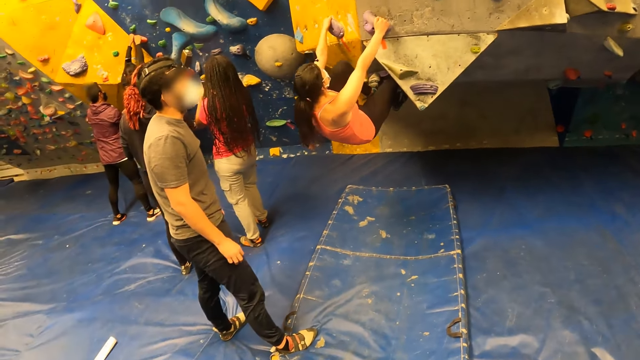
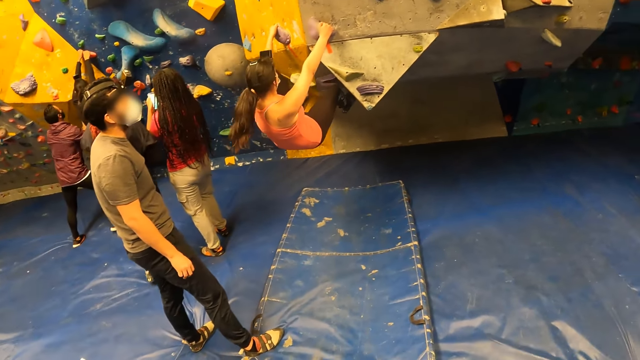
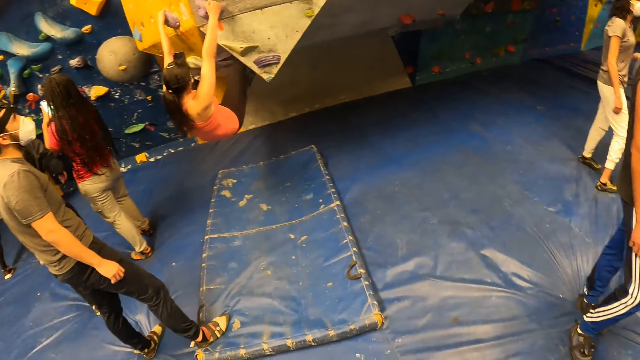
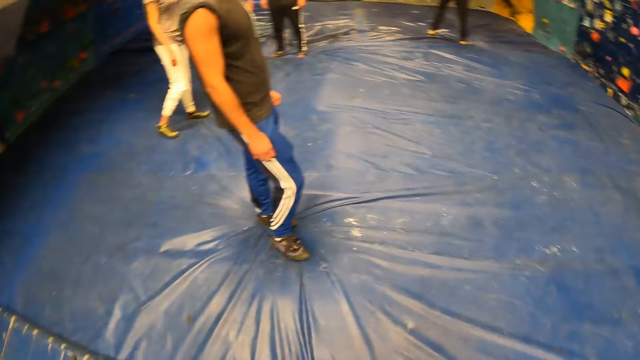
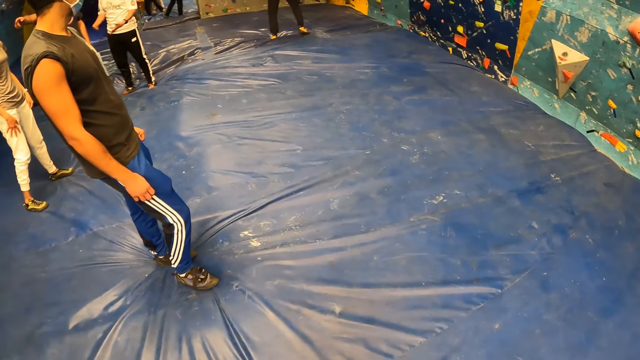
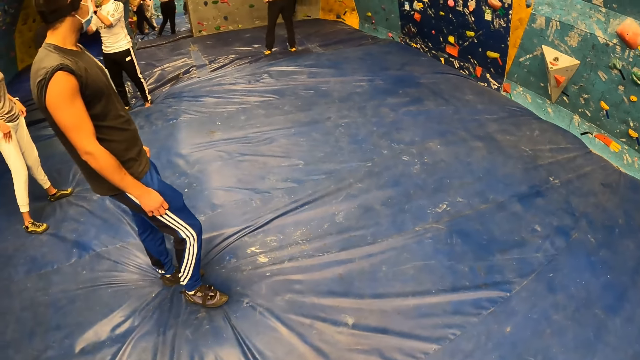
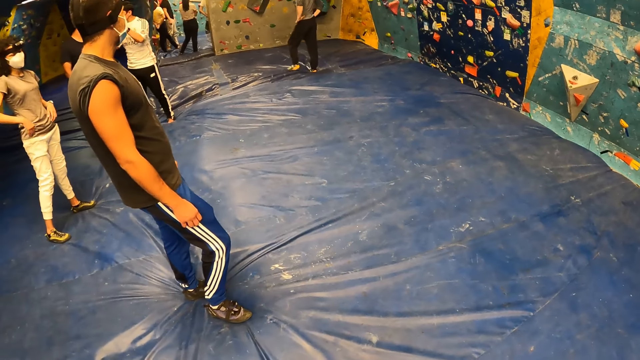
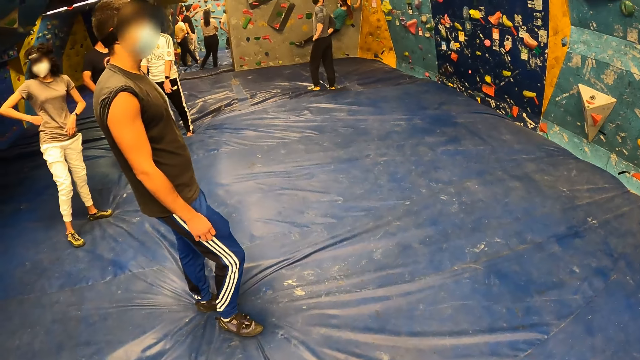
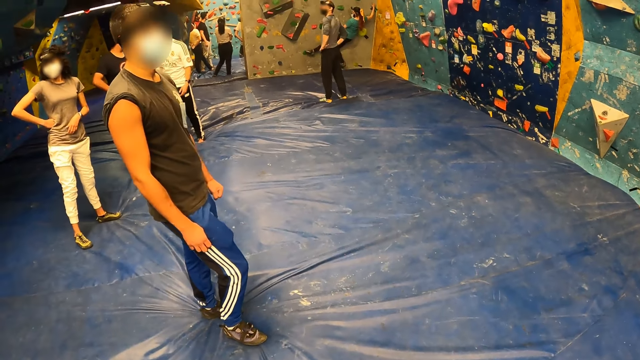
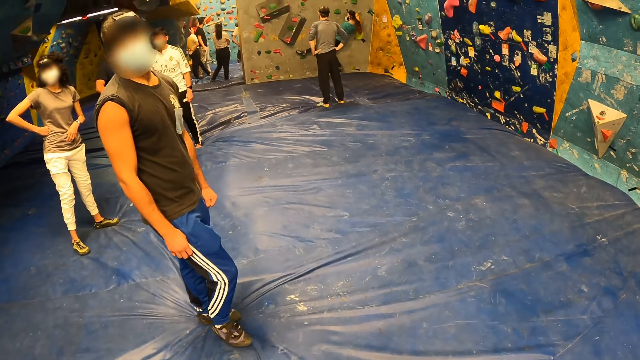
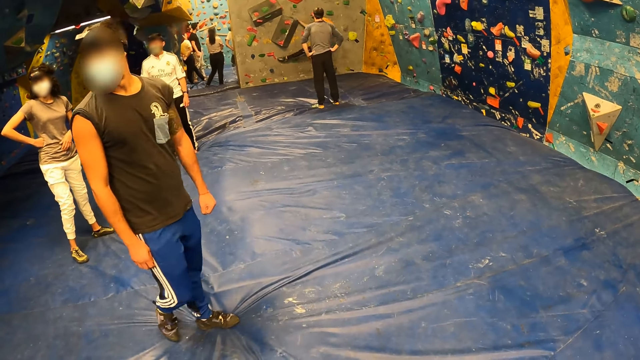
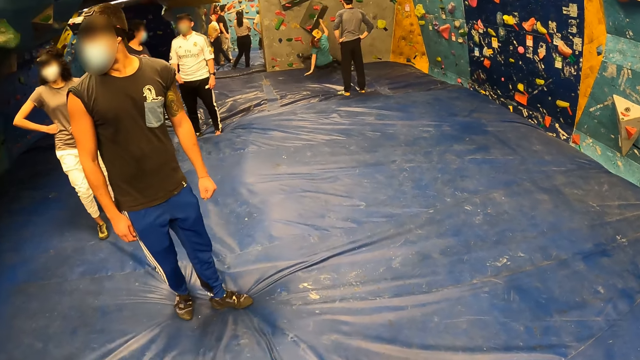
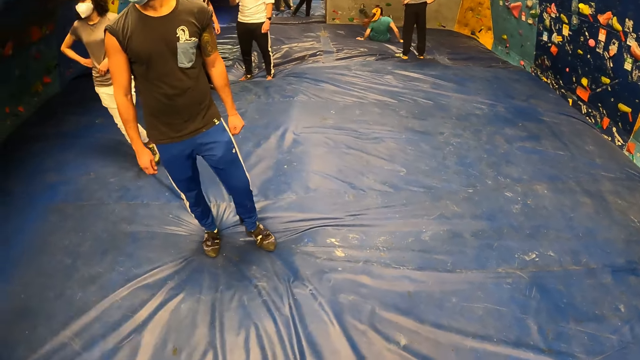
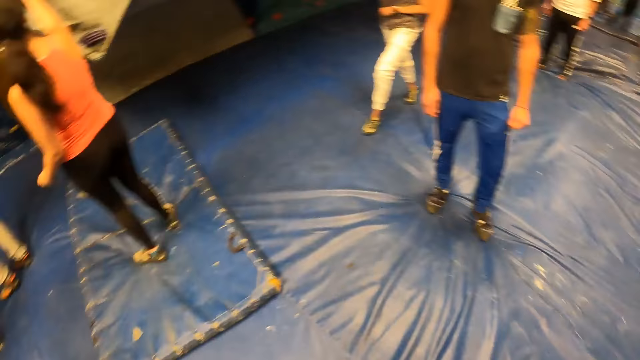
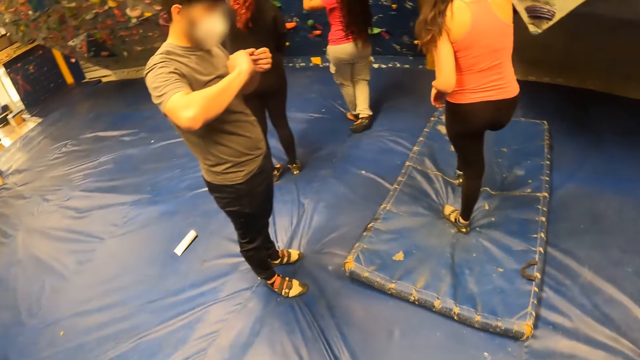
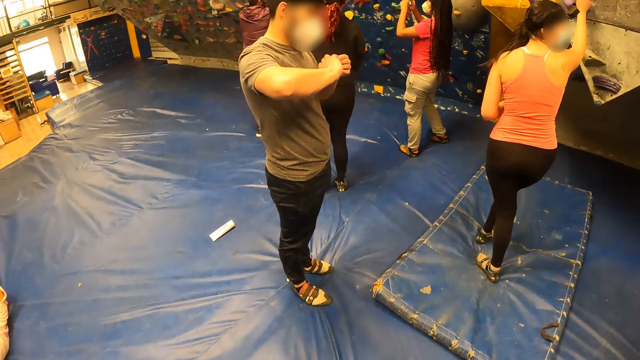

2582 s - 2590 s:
The camera wearer looks around the rock climbing.

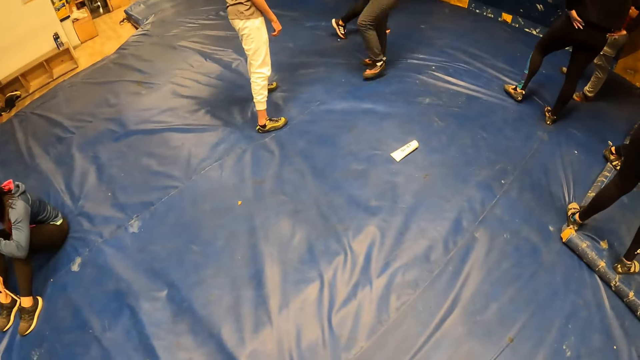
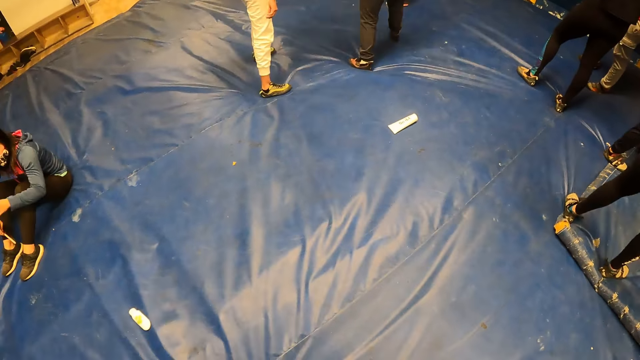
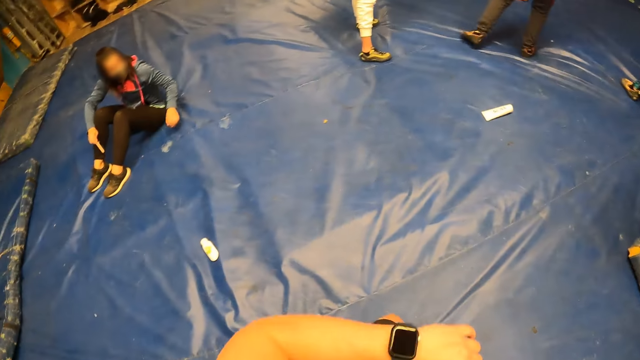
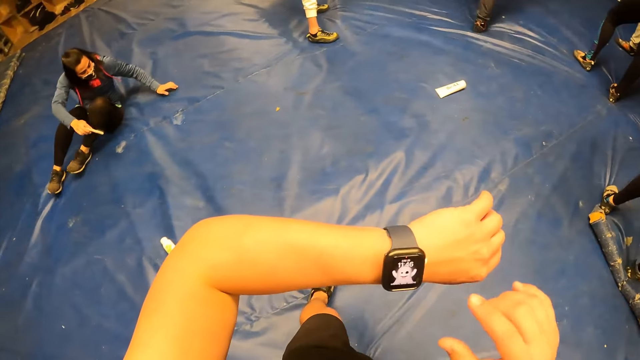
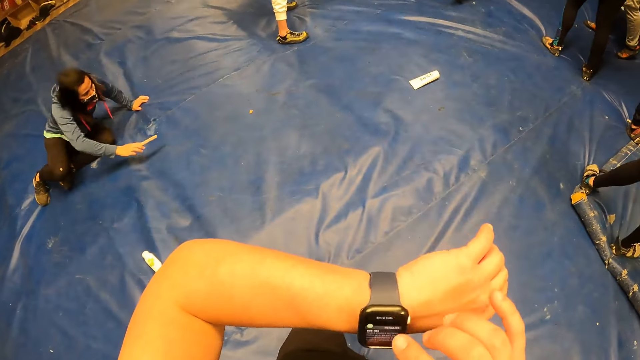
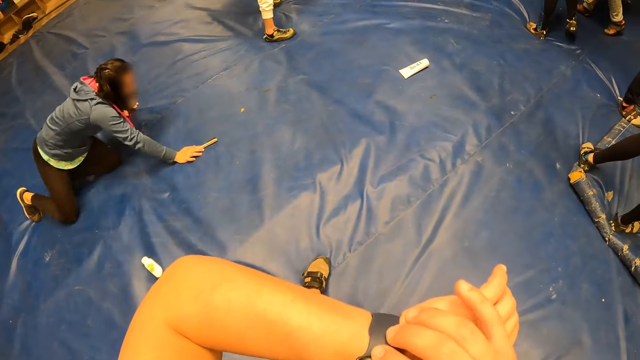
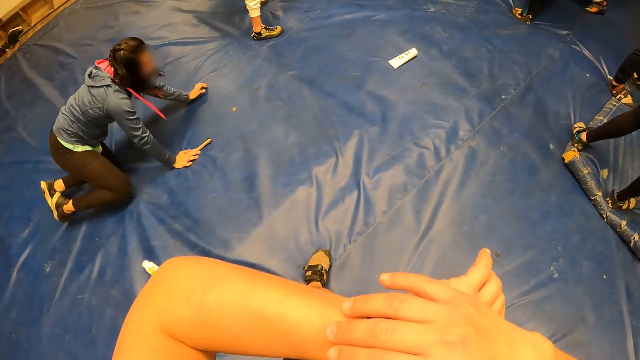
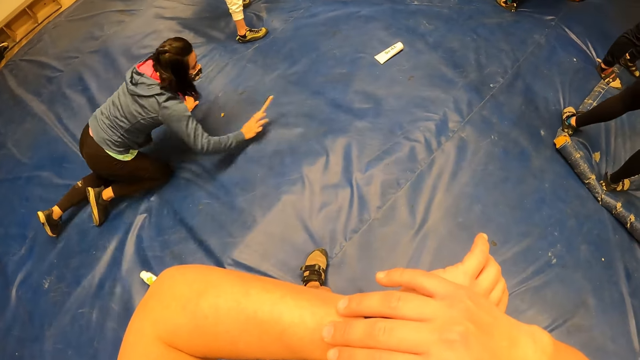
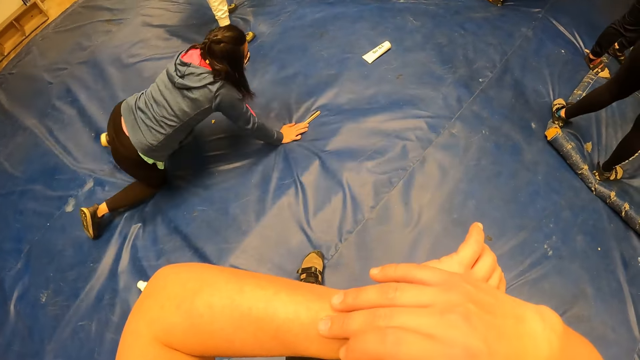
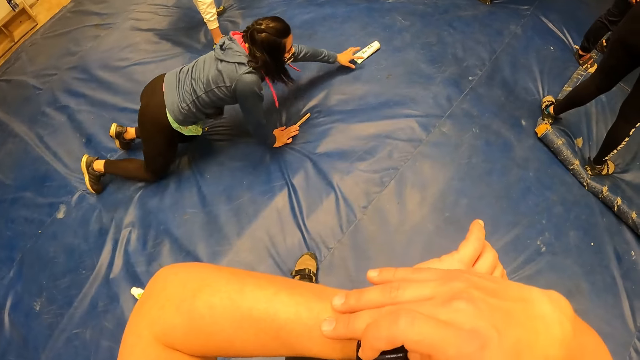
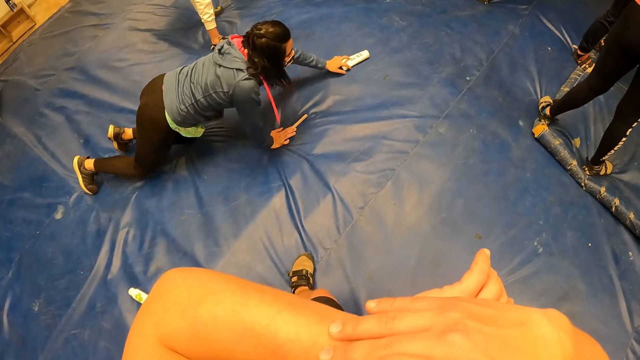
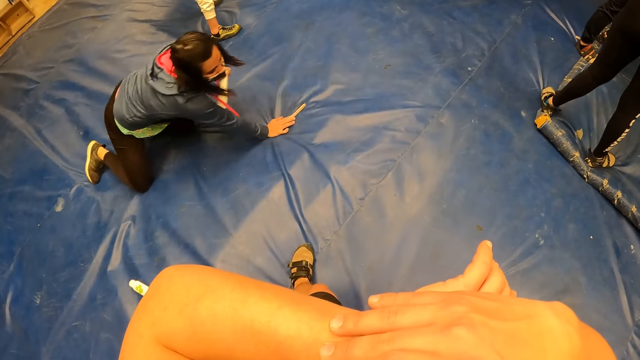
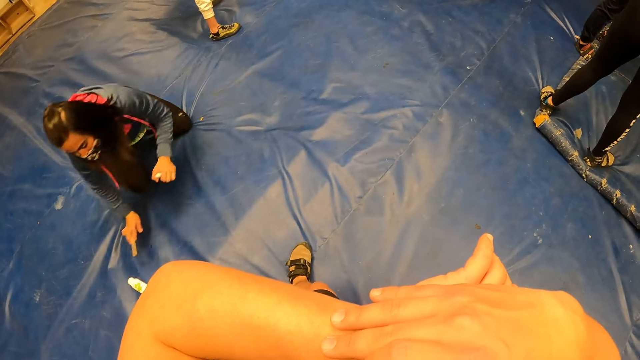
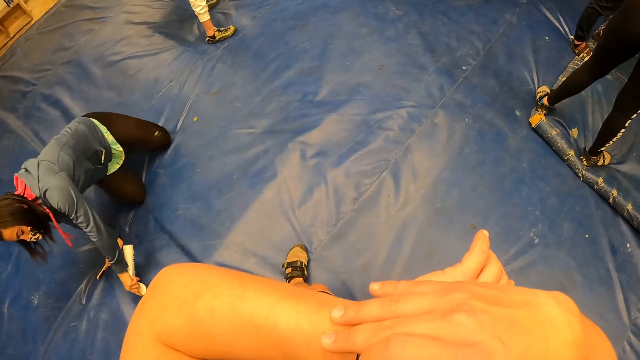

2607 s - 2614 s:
The camera wearer touches the watch. He operates his smartwatch in his left hand with his right hand.

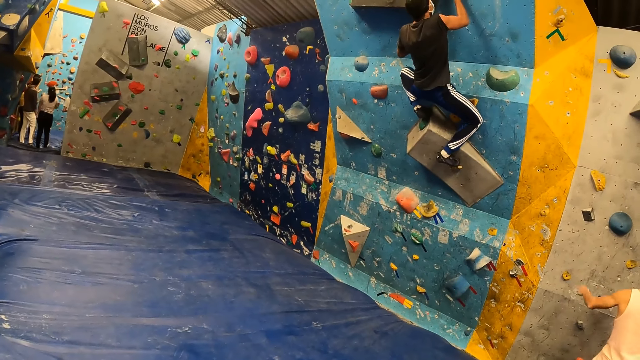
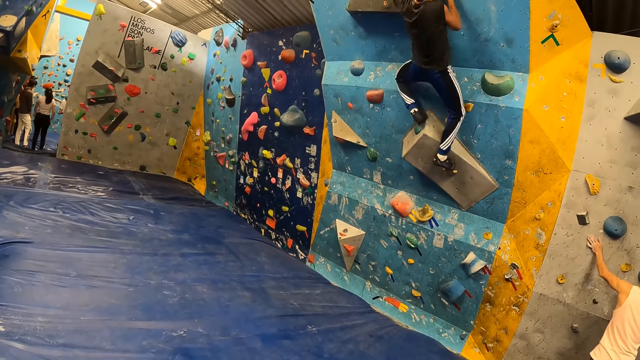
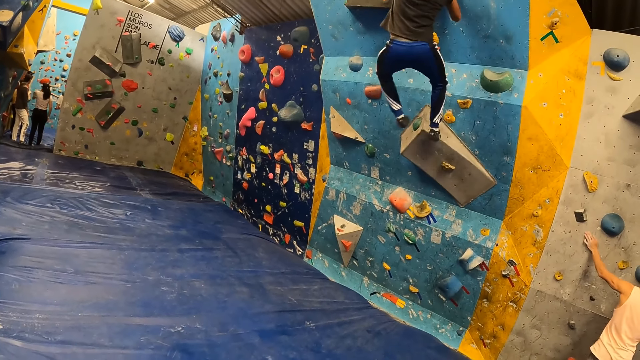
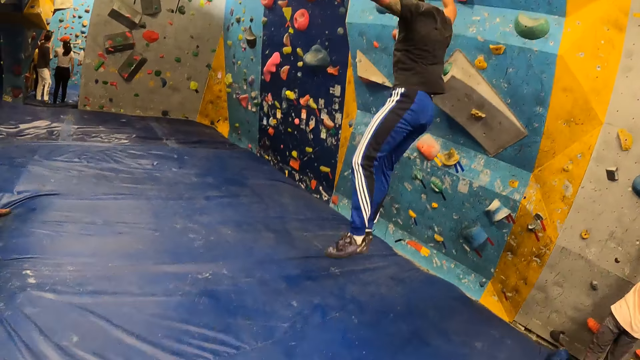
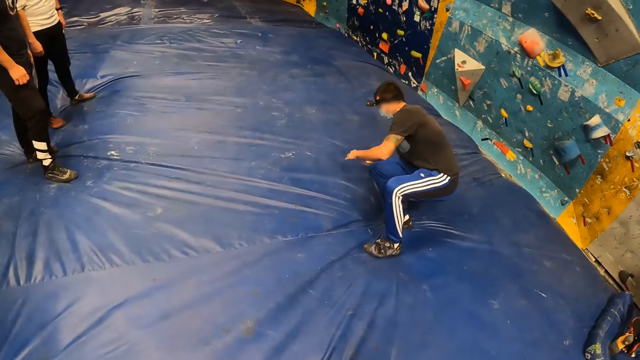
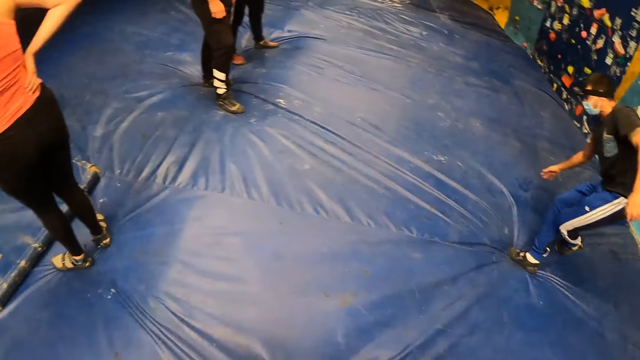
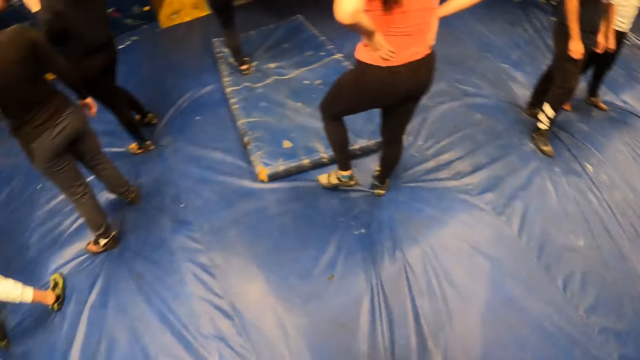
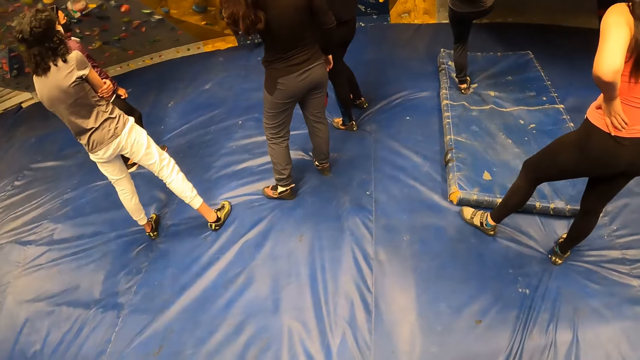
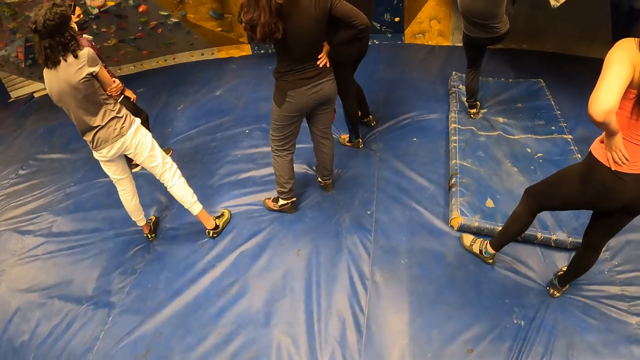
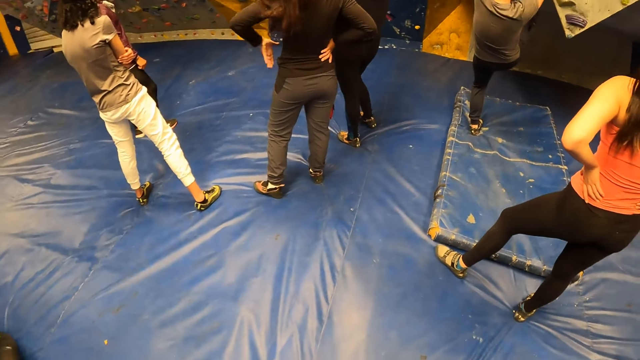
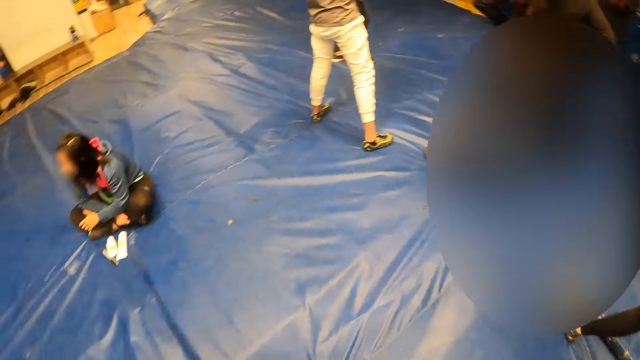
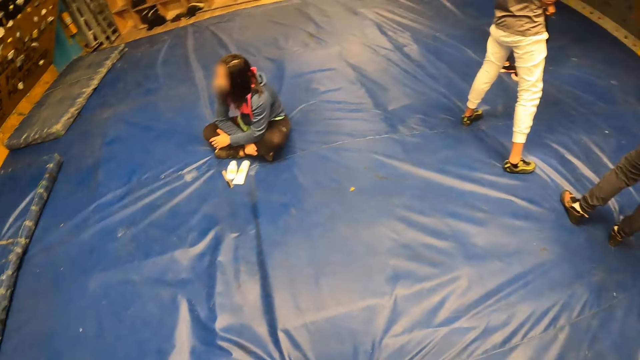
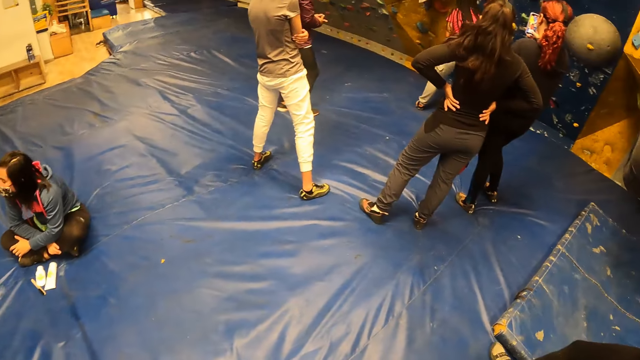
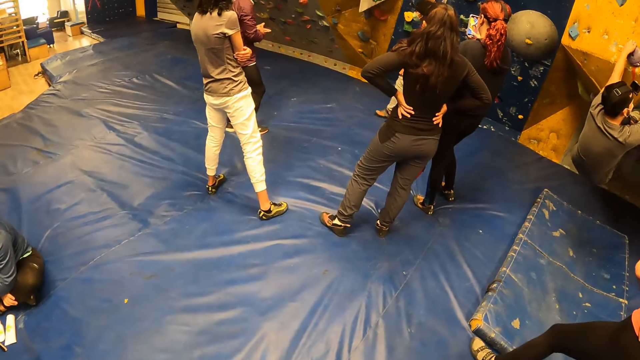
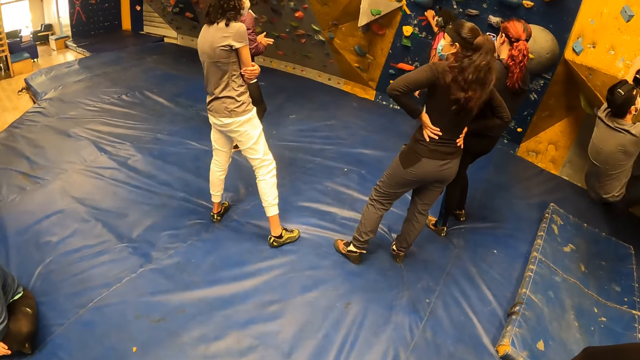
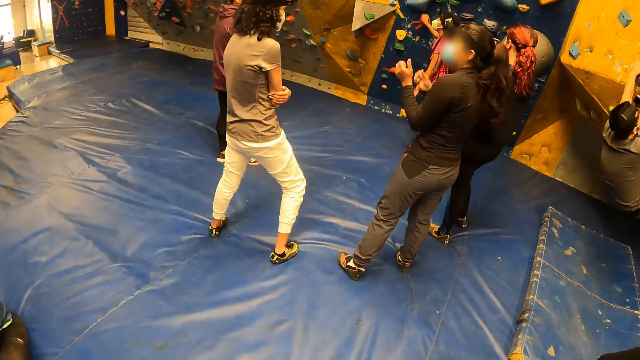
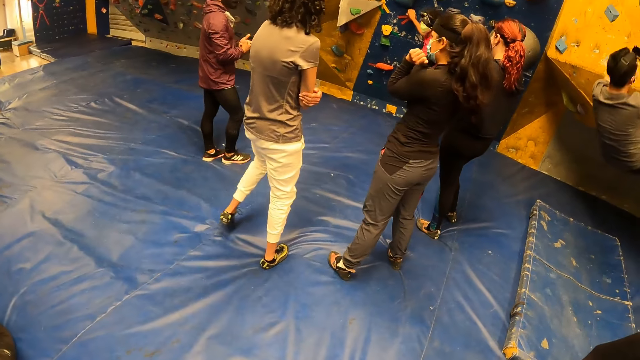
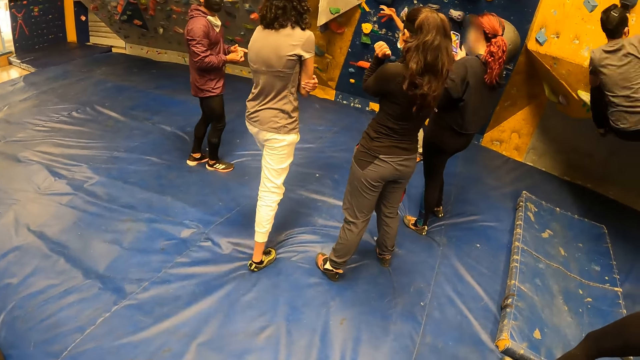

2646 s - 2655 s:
A person jumps from the rock climbing.
